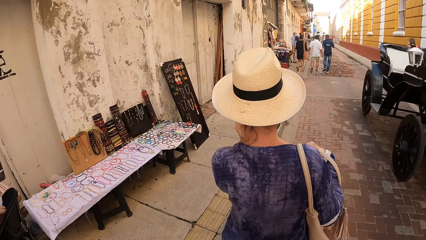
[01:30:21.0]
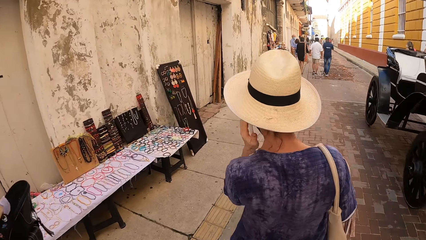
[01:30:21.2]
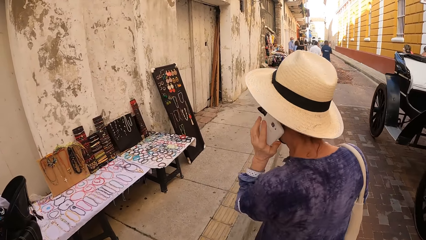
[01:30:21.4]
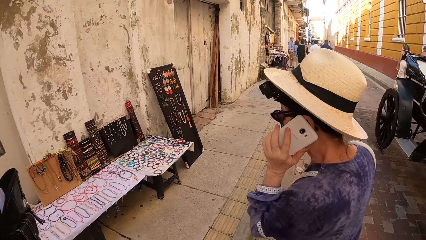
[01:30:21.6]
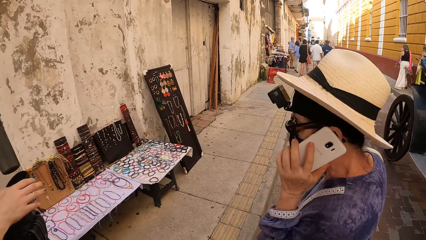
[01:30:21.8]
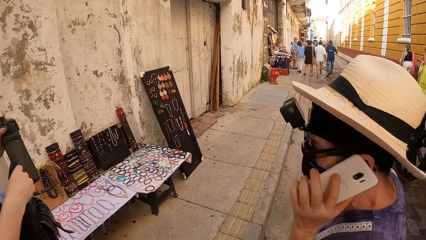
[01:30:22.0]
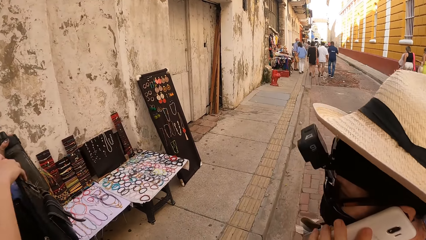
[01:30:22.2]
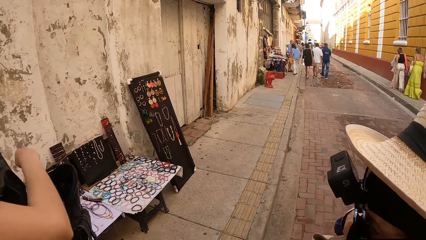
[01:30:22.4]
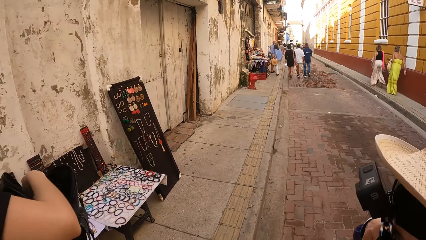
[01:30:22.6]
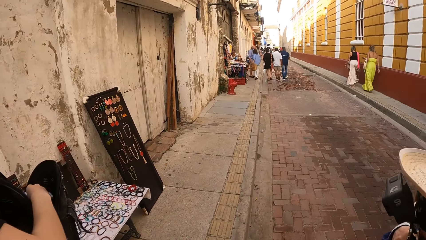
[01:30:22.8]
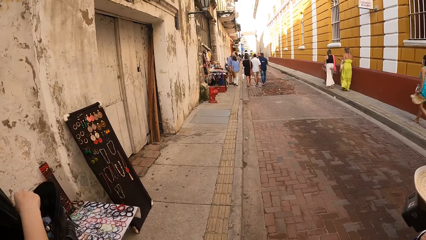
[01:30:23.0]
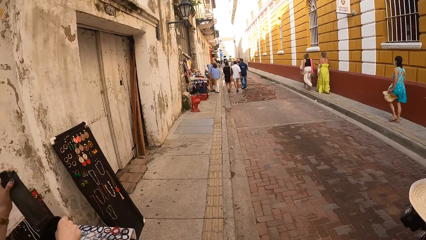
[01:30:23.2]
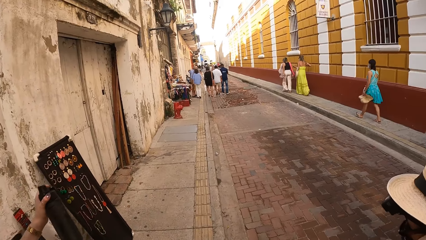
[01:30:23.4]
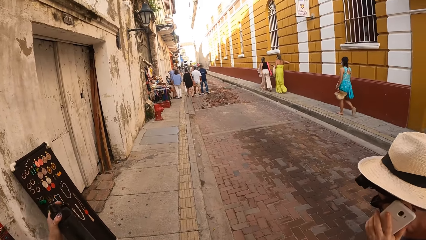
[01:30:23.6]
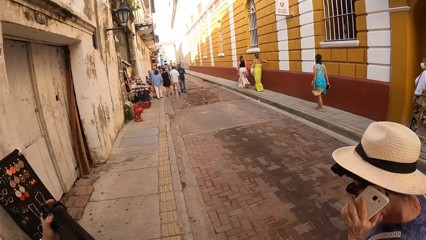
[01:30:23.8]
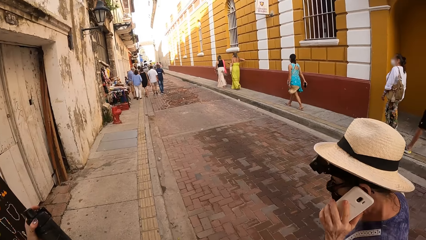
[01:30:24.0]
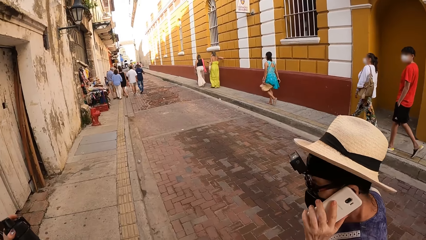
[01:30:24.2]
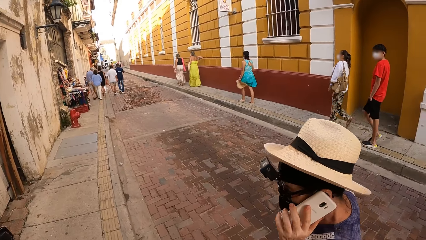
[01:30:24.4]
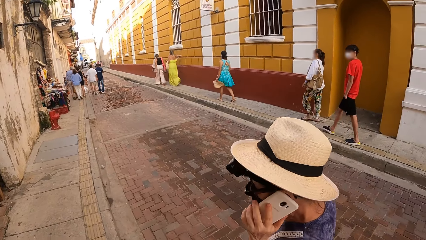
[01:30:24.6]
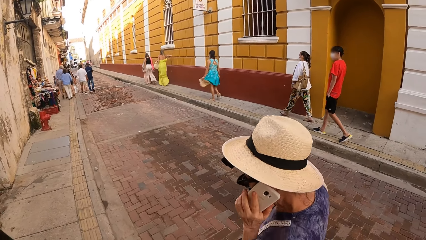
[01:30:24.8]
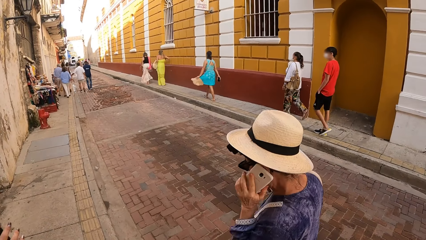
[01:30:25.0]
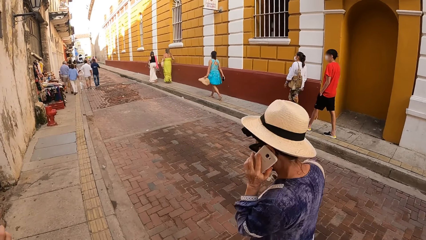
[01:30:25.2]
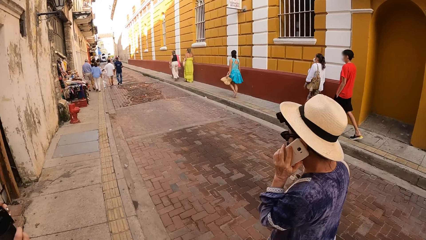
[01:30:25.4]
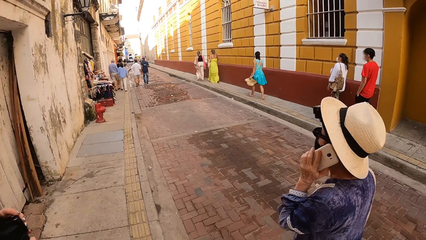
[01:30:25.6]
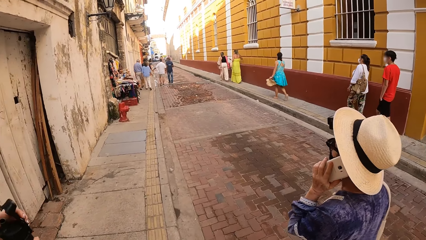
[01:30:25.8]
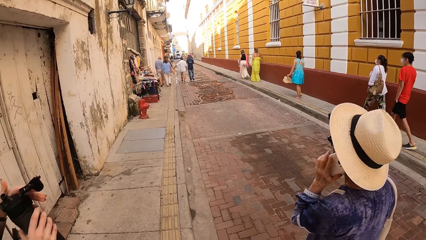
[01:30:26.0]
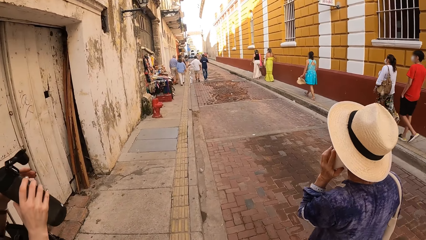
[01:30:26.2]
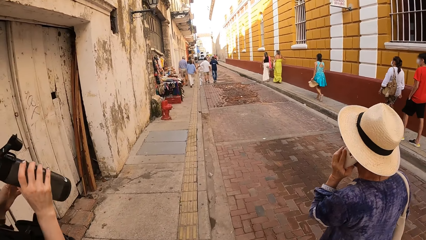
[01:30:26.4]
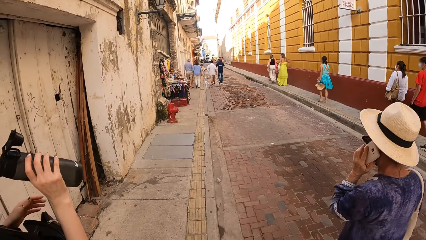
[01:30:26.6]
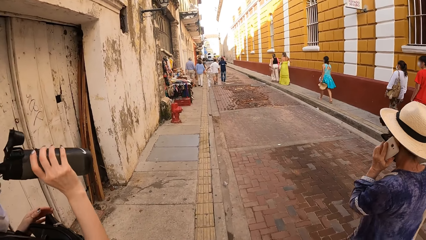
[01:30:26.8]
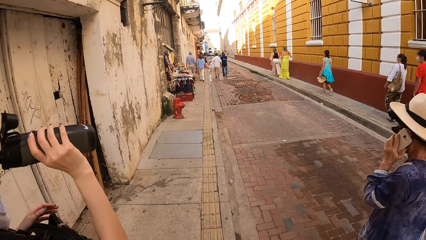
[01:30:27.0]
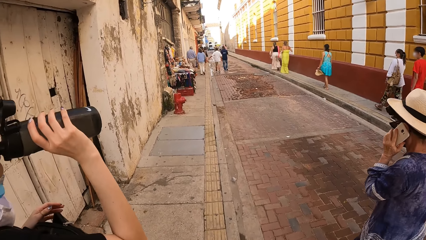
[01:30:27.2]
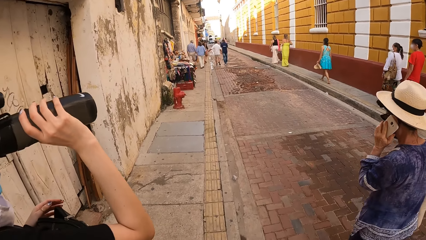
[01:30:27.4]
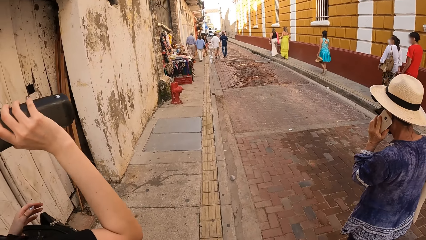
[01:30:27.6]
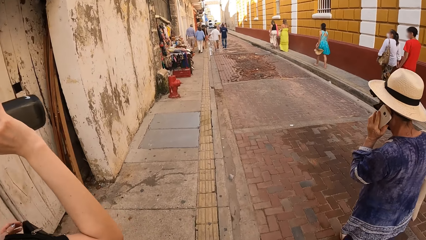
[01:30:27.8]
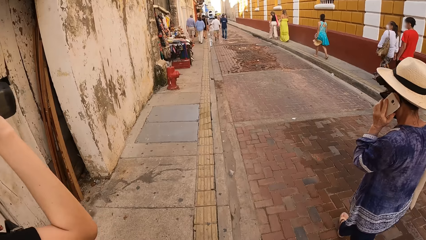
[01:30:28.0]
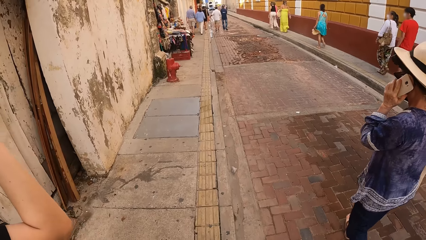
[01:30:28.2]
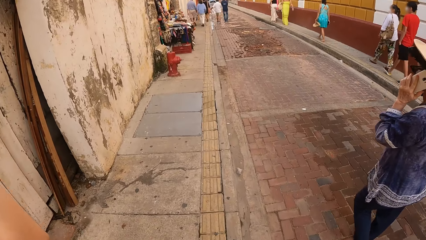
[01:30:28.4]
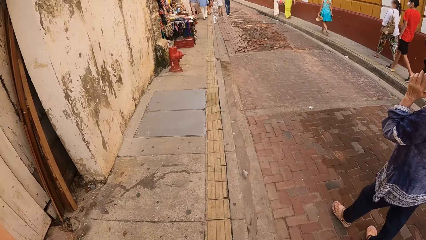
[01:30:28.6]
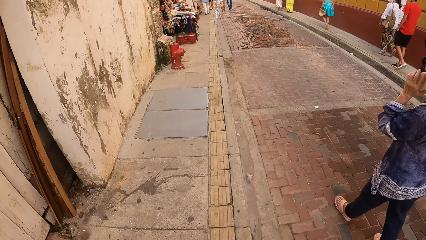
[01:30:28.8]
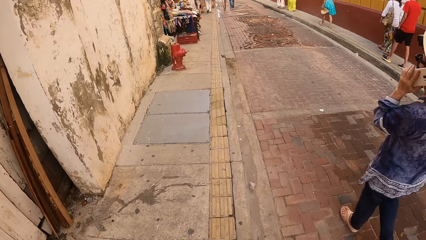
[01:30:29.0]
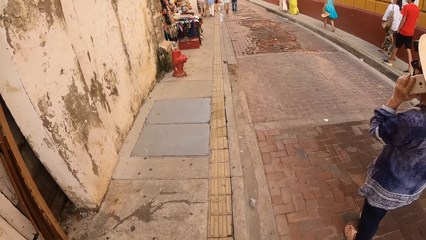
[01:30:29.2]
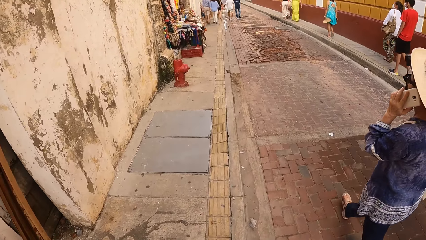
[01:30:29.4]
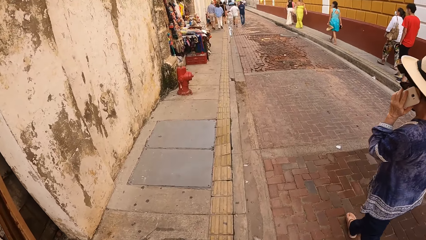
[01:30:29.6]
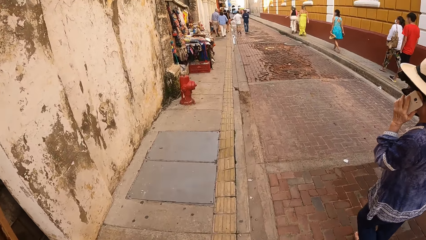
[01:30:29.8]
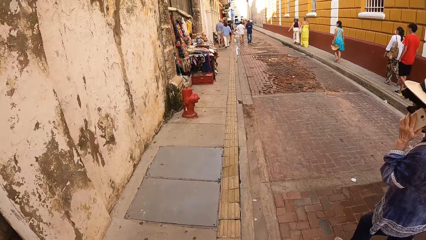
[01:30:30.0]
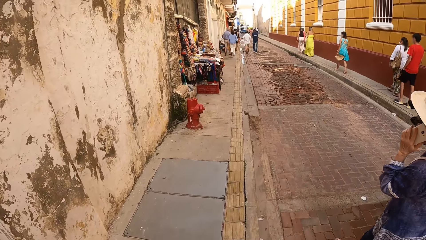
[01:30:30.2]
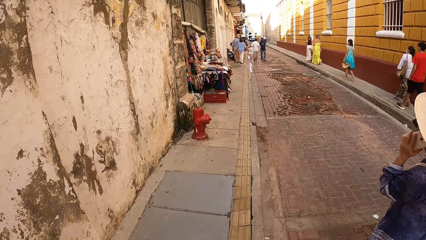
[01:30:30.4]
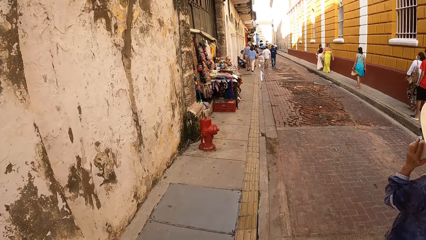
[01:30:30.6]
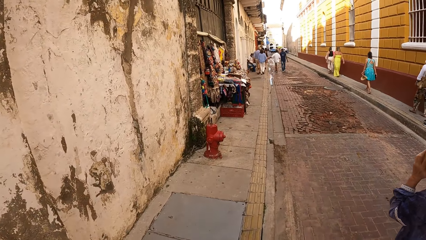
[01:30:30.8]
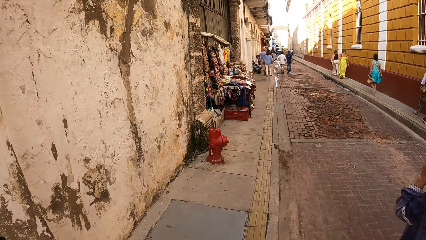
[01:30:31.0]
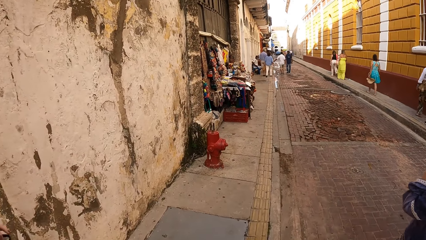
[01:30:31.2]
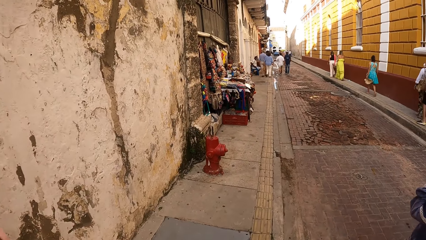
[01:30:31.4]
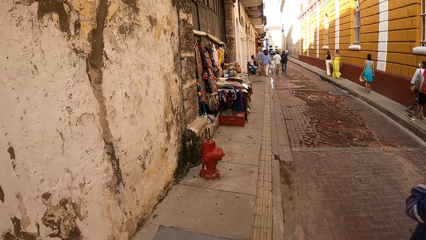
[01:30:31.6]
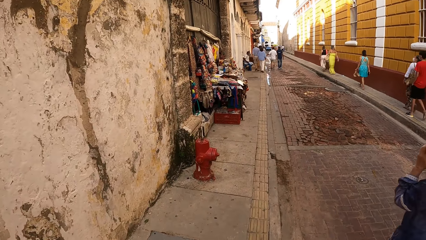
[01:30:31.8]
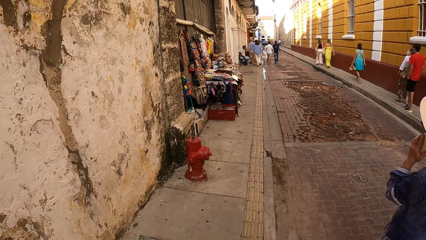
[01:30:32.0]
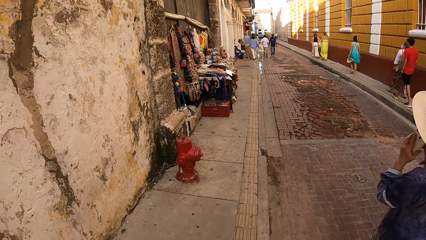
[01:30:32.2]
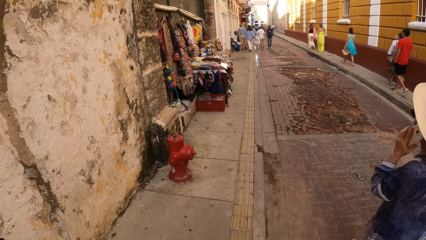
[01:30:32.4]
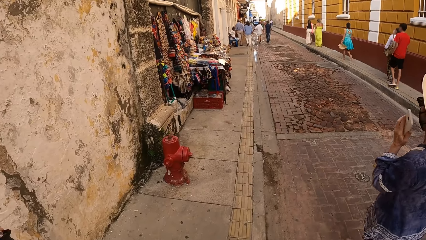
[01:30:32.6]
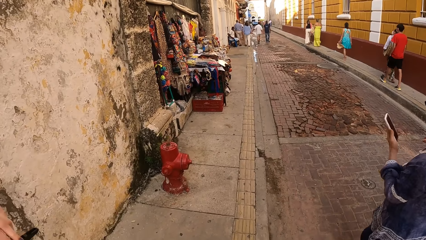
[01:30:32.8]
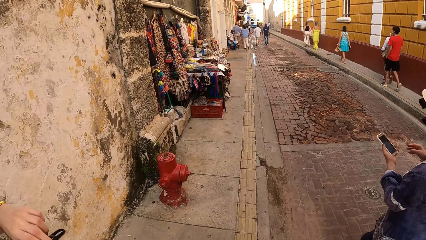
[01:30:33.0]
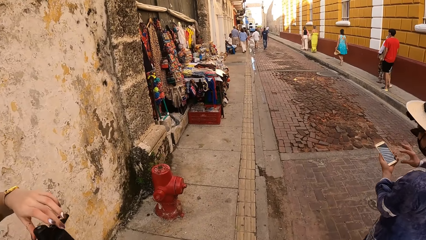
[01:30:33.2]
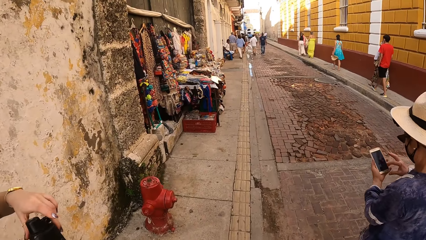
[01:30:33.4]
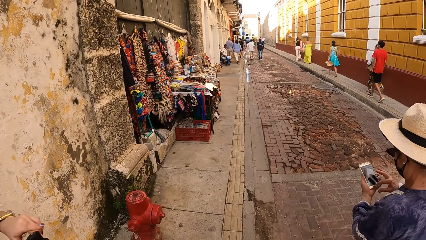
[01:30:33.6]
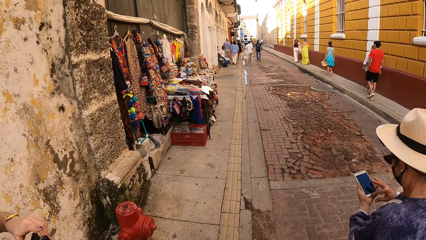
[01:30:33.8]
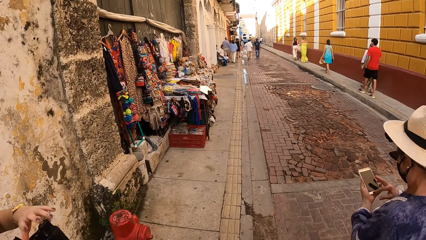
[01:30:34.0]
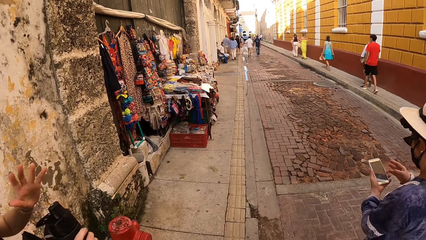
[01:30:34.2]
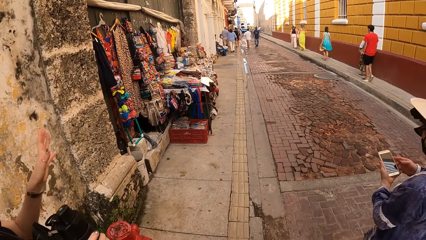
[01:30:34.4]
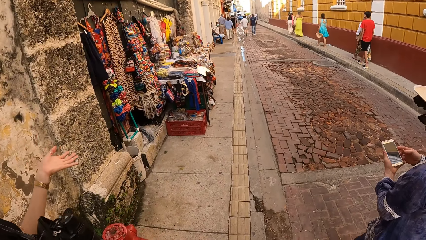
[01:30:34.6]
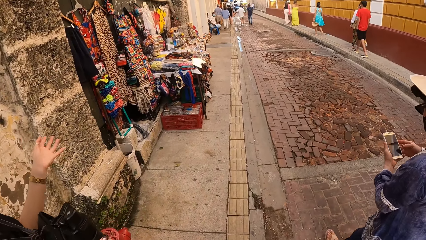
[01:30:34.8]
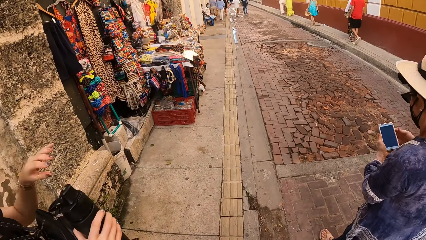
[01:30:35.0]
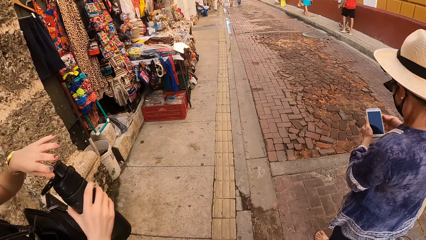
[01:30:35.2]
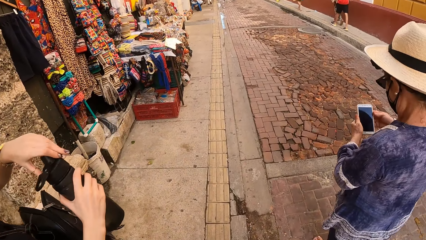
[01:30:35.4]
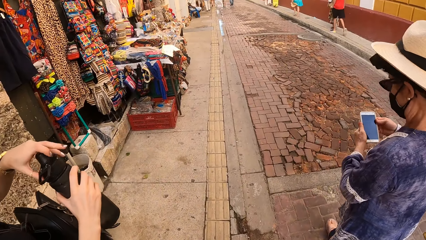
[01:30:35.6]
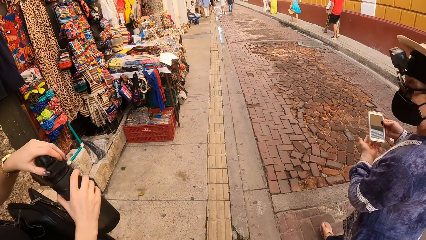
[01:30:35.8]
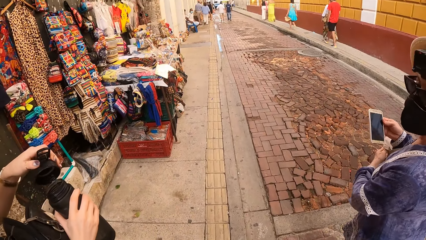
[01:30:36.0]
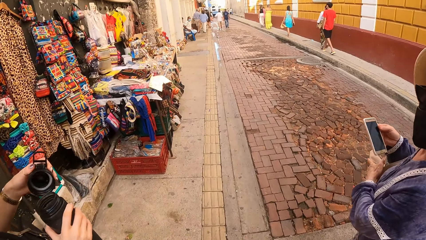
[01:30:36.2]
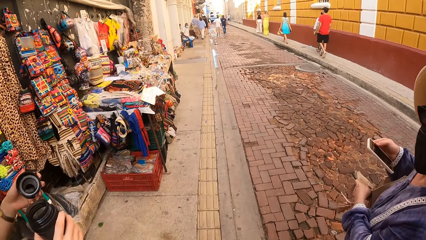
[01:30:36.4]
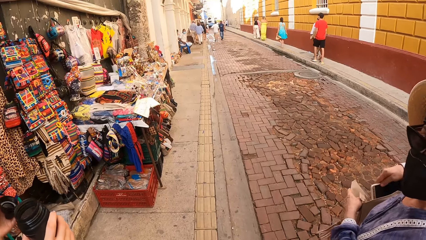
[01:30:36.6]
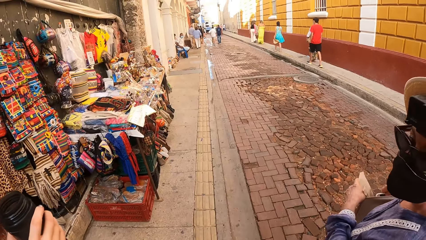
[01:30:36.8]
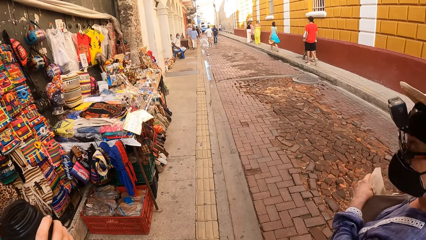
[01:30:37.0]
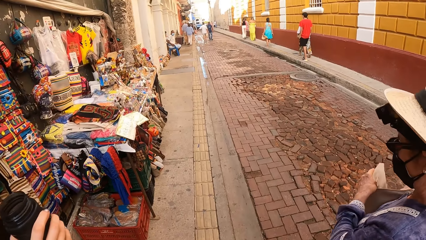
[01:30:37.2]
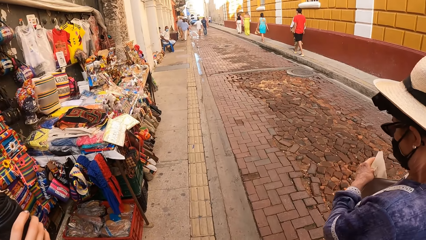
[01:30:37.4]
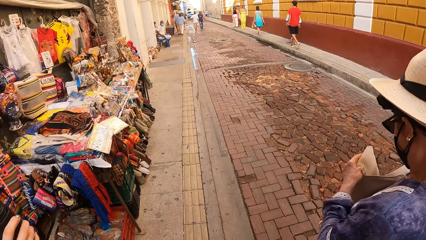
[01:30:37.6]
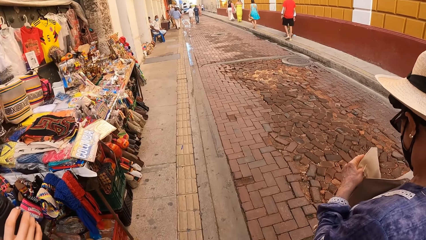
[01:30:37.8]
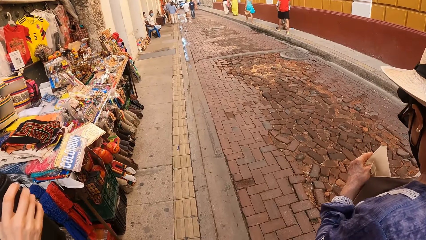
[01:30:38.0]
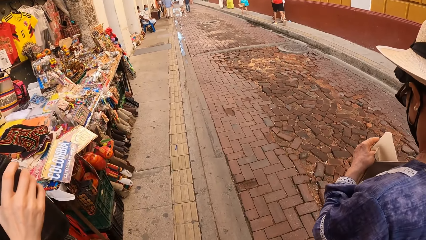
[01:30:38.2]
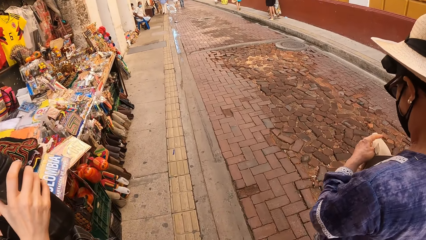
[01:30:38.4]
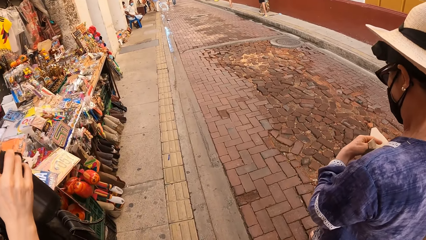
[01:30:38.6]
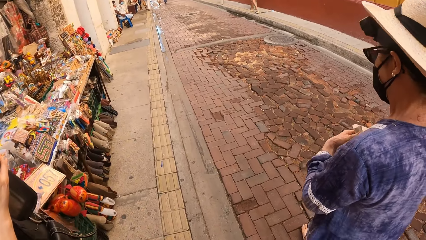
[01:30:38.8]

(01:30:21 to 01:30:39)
A woman takes a water bottle from a bag. The woman opens the bag with her hands, holds the bottle in her left hand, and opens the bottle with her left hand. The woman drinks from the bottle in her right hand. Another woman holds the phone with her left hand. The first woman closes the bottle in her right hand with her left hand. The other woman operates the phone in her left hand with her right hand, opens the lid on the bottle in her right hand with her left hand, and holds the phone with her right hand. The first woman opens the water bottle. The other woman holds the bag on her right shoulder with her left hand and drops the phone in her right hand into the bag on her right shoulder.
